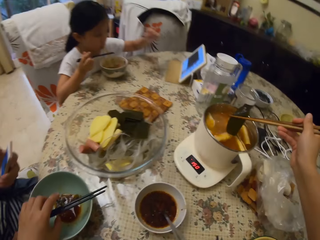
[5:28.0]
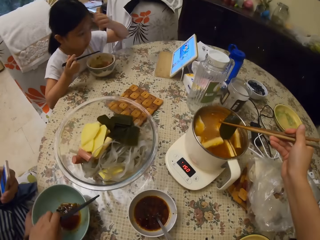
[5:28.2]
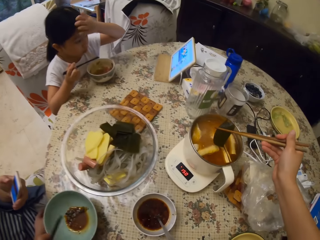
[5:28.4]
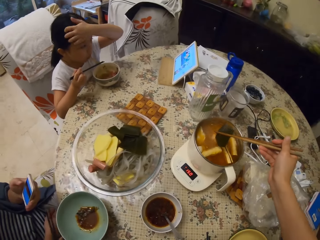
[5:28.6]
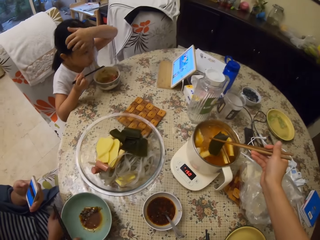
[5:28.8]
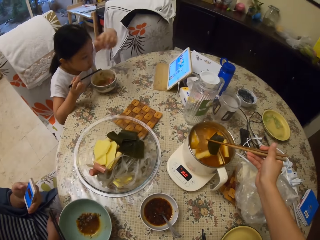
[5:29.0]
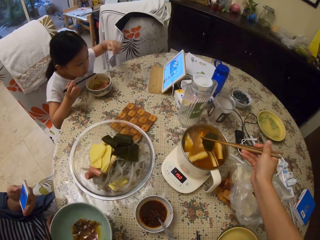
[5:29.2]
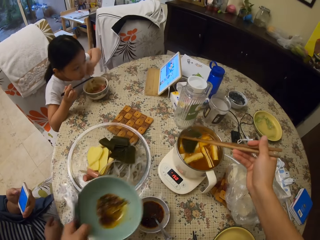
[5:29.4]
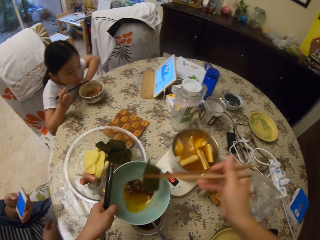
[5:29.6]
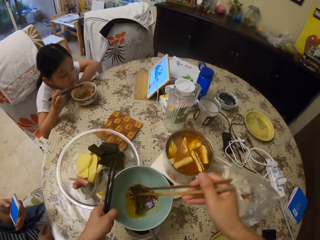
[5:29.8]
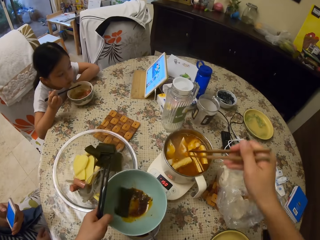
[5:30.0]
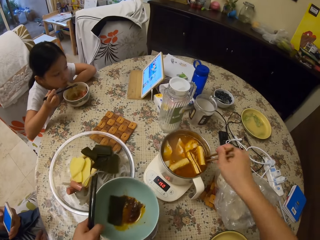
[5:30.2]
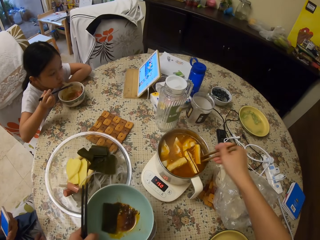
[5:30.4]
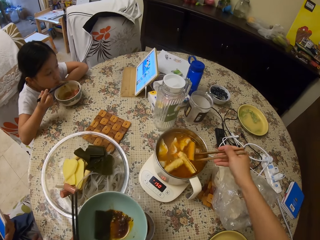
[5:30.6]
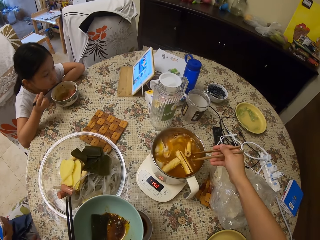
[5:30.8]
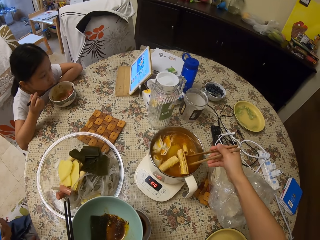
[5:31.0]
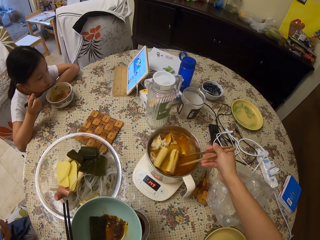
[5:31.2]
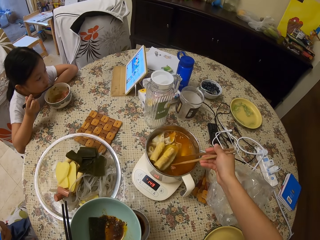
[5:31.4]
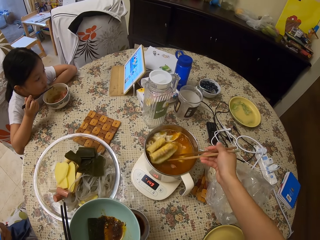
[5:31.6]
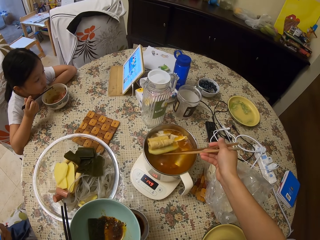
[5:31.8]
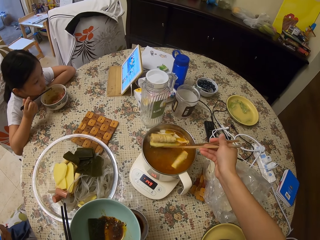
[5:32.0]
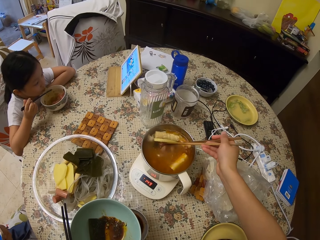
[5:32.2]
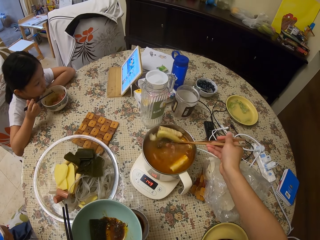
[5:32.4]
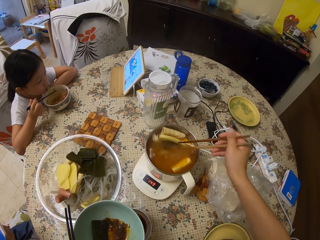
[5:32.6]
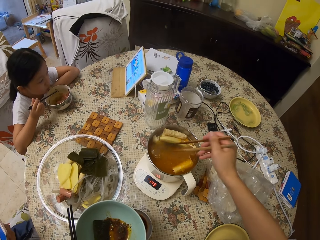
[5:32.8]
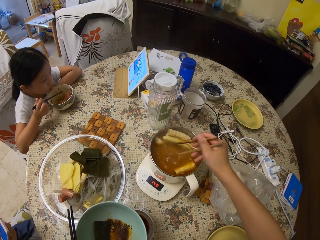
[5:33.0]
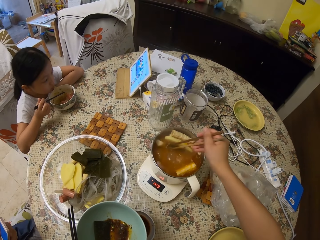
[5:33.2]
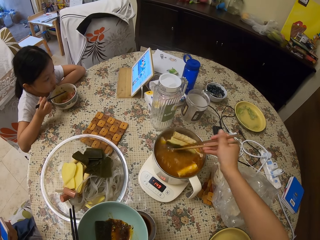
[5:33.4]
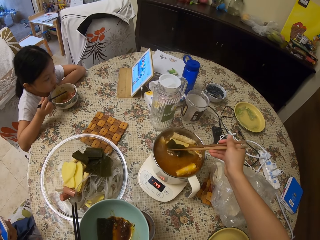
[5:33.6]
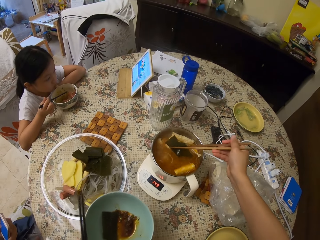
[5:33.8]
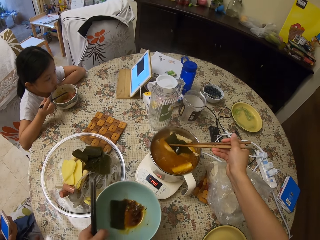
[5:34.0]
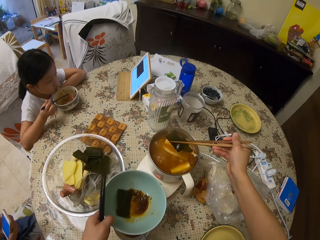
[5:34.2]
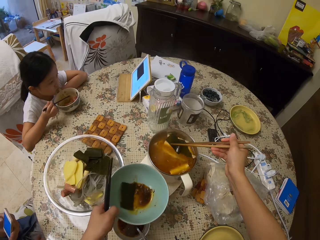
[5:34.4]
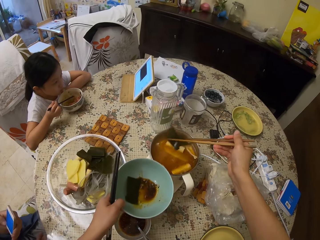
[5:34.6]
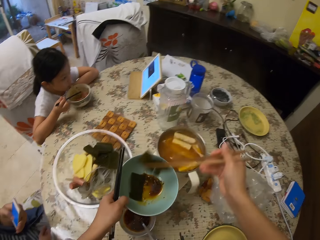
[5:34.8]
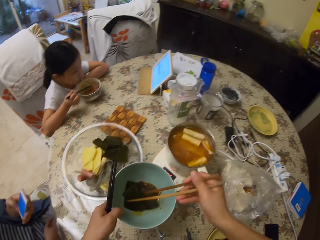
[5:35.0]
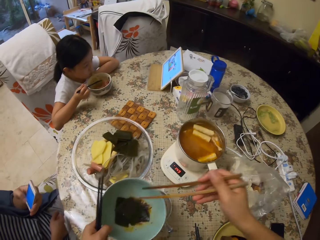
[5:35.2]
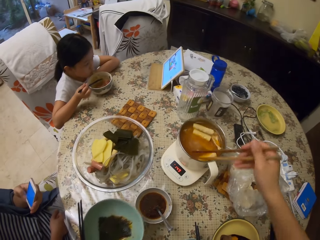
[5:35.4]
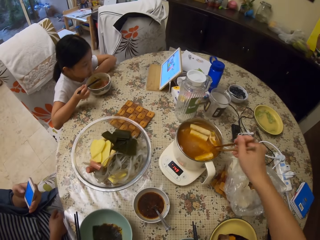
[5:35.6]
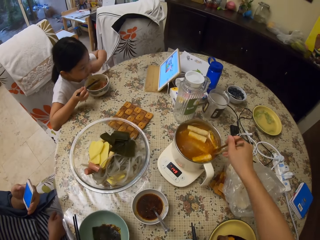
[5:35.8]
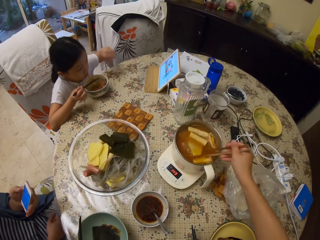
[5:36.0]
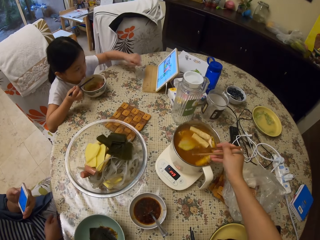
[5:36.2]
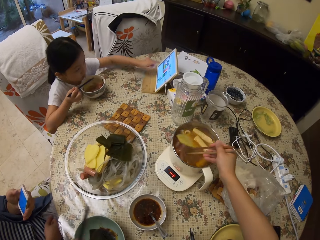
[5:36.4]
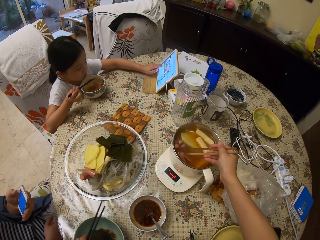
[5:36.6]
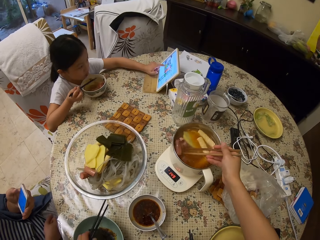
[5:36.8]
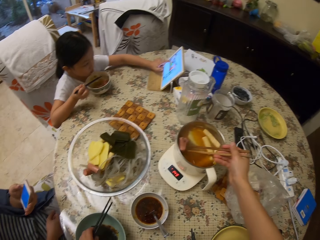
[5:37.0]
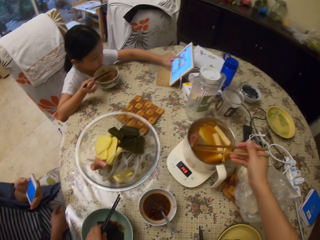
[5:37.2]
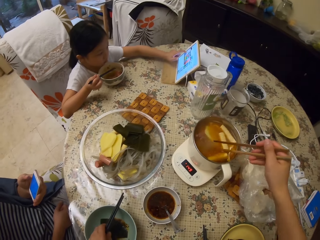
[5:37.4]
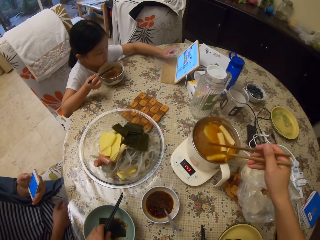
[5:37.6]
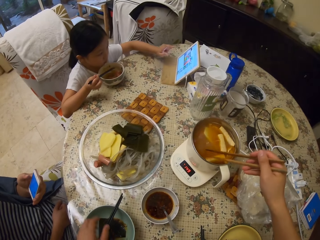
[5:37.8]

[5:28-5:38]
The camera wearer lifts the food with the chopstick. They pick the chopsticks on a bowl. A girl moves her hand around. The camera wearer picks the bowl on the table. They put the food in the dish. They stir something in a pot with chopsticks. They turn the food. They pick the food in the pot with chopsticks, put the food in the dish, and put the bowl on the table. They stir something in the pot with chopsticks. The girl operates an iPad.

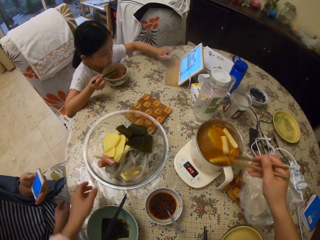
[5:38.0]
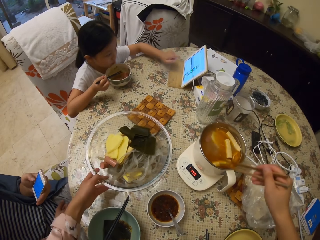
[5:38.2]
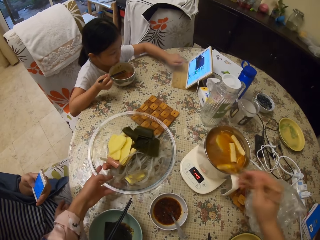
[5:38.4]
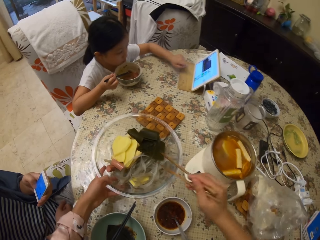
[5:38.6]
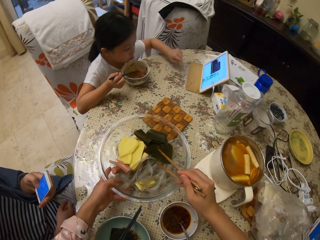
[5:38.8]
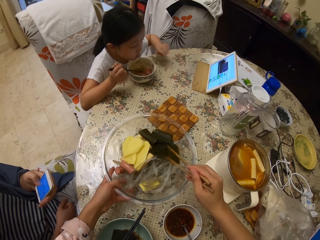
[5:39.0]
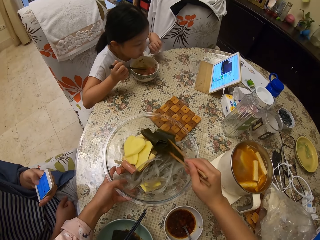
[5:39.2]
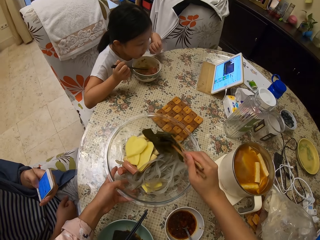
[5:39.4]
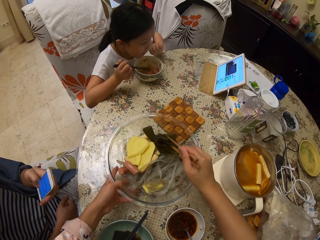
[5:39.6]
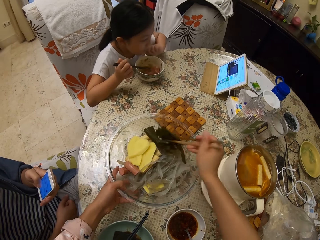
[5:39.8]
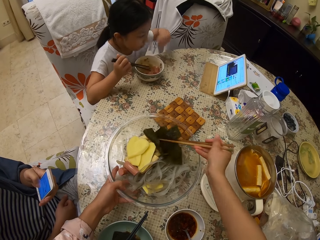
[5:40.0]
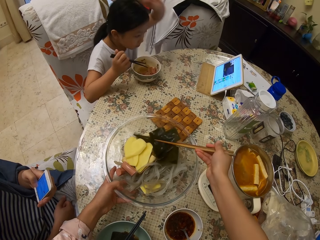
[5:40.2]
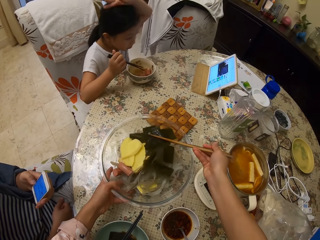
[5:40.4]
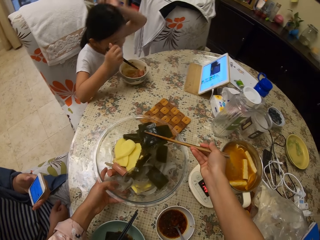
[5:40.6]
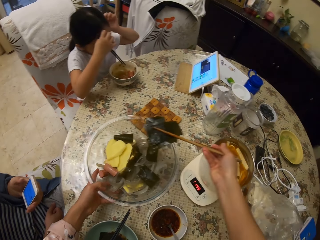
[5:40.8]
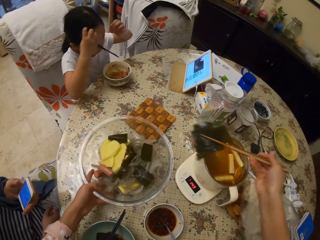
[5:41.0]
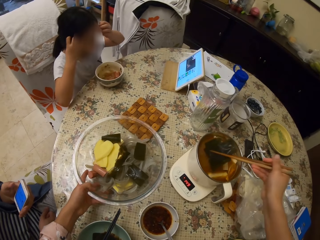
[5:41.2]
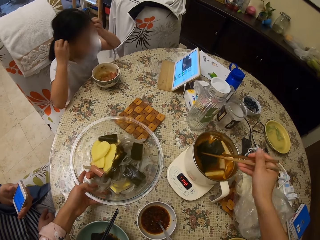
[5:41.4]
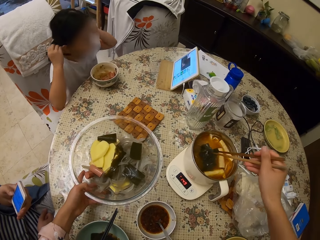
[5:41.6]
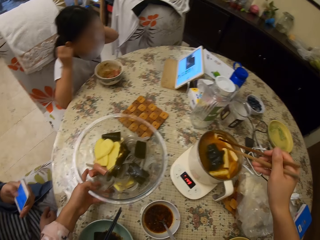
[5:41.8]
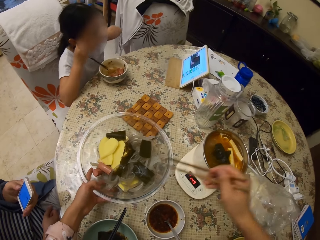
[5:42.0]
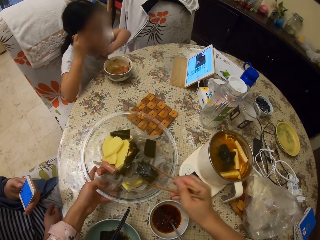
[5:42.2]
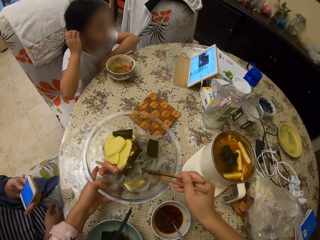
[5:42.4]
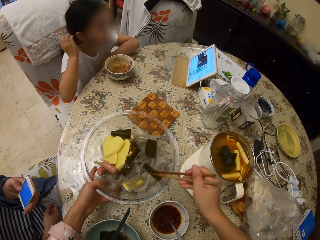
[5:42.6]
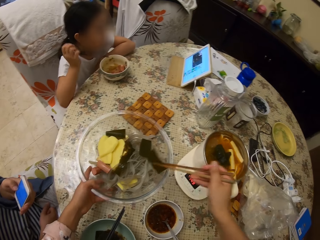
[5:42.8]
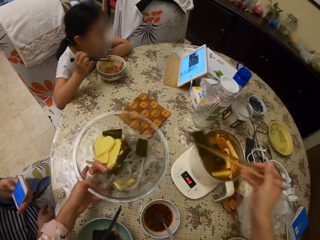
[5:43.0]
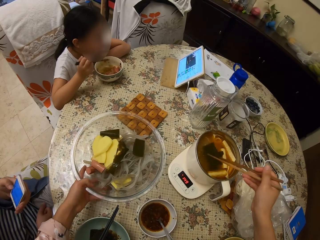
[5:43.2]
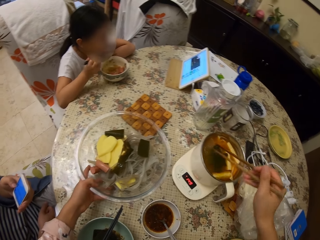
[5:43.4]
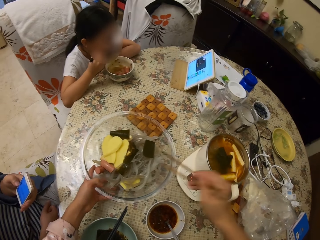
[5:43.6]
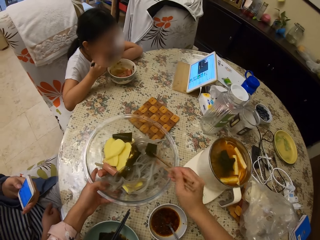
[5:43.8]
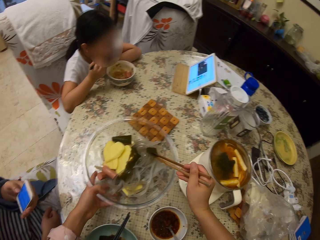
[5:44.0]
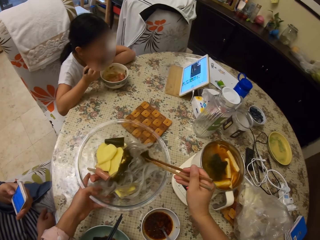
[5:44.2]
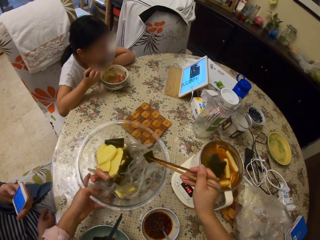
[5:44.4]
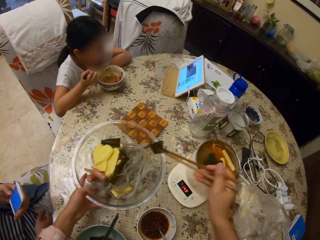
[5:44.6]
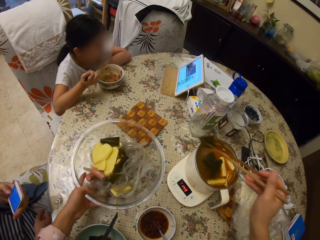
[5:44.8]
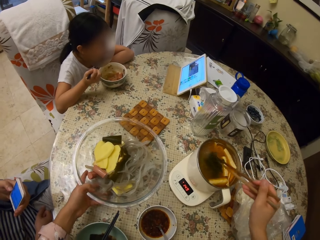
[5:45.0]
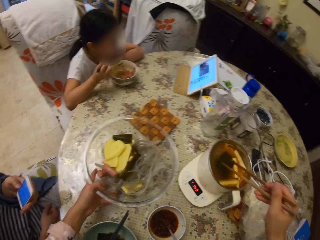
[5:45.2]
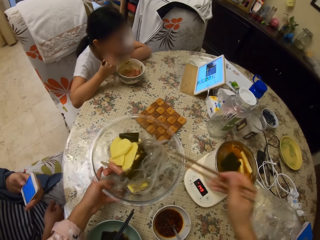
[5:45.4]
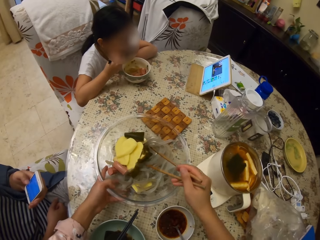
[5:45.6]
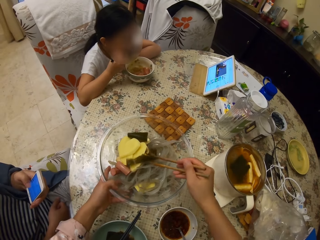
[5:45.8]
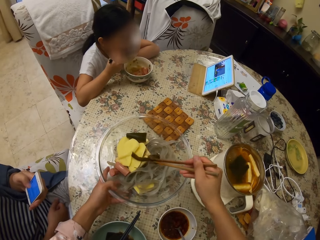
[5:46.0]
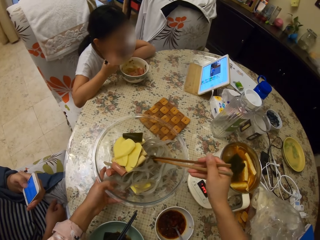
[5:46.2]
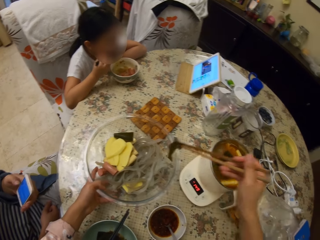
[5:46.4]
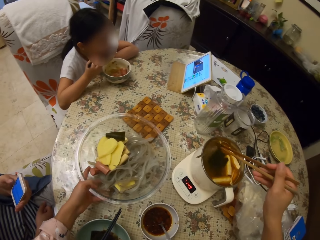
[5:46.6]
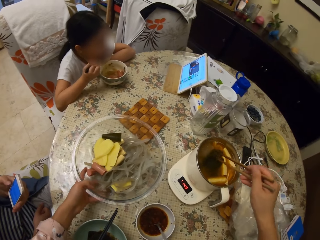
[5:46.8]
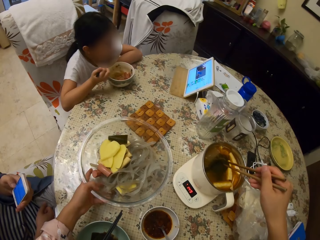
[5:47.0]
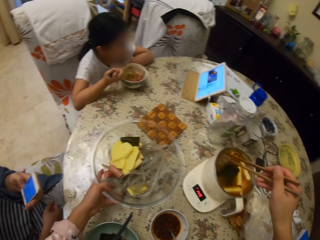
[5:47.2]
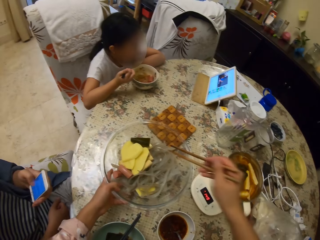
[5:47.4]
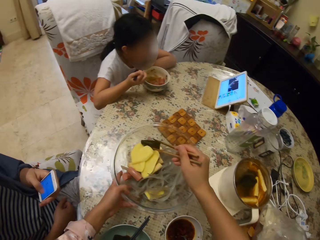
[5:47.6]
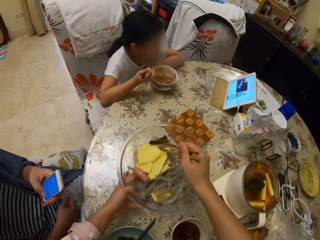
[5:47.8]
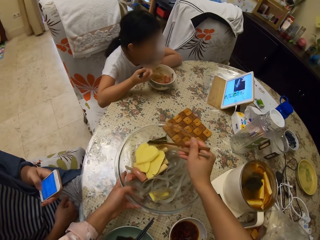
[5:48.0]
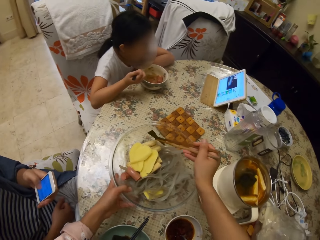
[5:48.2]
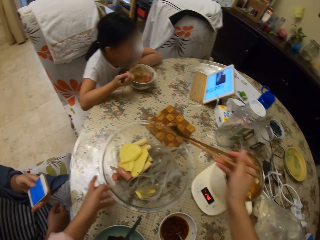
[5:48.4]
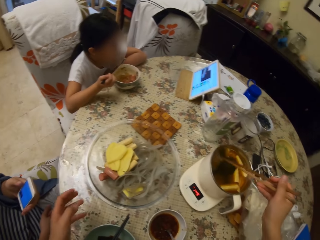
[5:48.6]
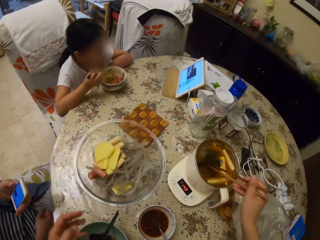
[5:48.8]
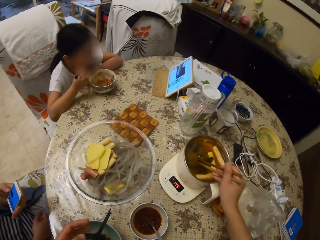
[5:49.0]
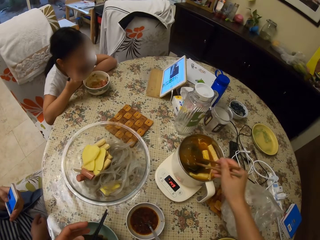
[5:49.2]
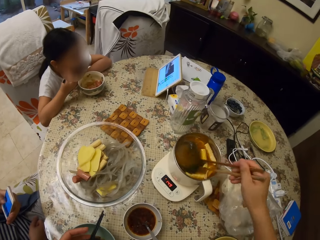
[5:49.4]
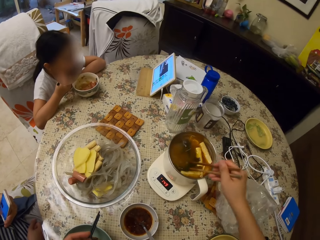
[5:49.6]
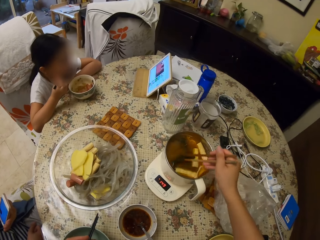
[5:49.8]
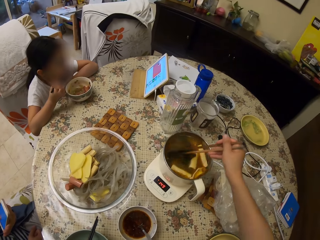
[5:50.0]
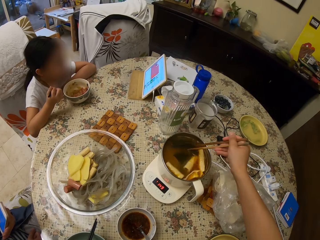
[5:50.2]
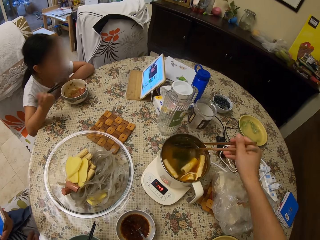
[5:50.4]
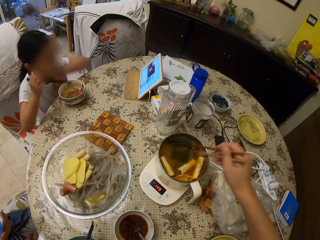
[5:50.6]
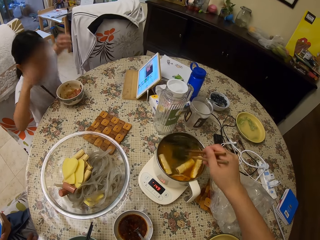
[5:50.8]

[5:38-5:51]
The camera wearer hits a pot with chopsticks. They shake the chopstick. They hold a bowl on the table. A man operates a mobile phone. The camera wearer picks something in the bowl with chopsticks. A girl moves her hands around. The camera wearer puts something in the pot with chopsticks. They serve the food in the bowl on the heater. Another person moves the hand to the head. The camera wearer picks something in the bowl with chopsticks and puts something in the pot with chopsticks. They pick something in the bowl with chopsticks. The girl licks the chopsticks. The camera wearer puts something in the pot with chopsticks and picks something in the bowl with chopsticks. The man operates the mobile phone. The camera wearer puts something in the pot with chopsticks, picks something in the bowl with chopsticks, puts something in the pot with chopsticks, and stirs something in the pot with chopsticks.
